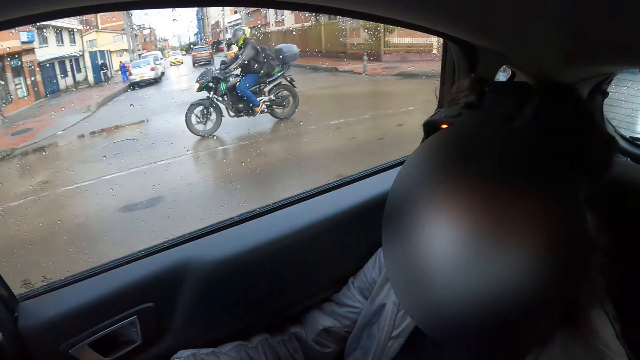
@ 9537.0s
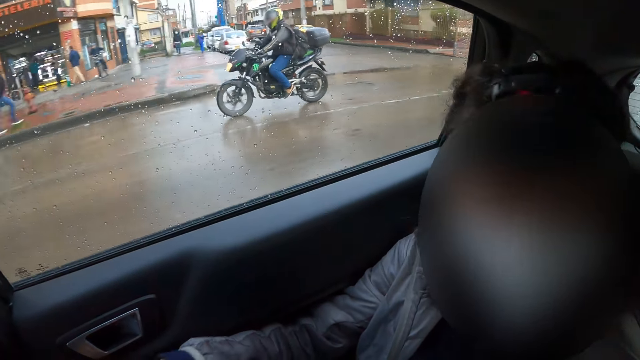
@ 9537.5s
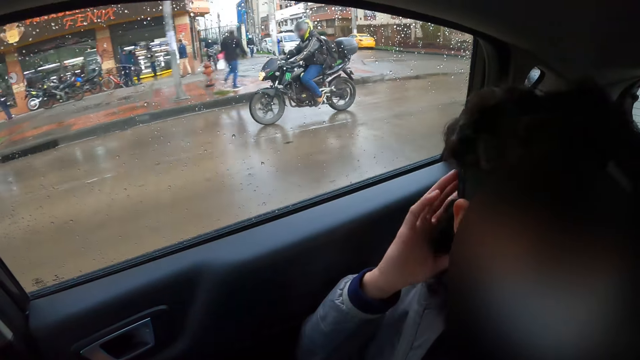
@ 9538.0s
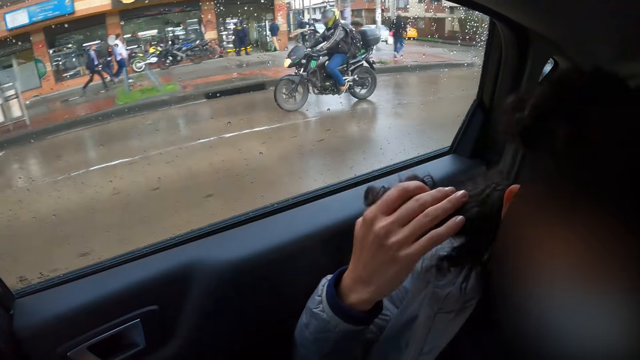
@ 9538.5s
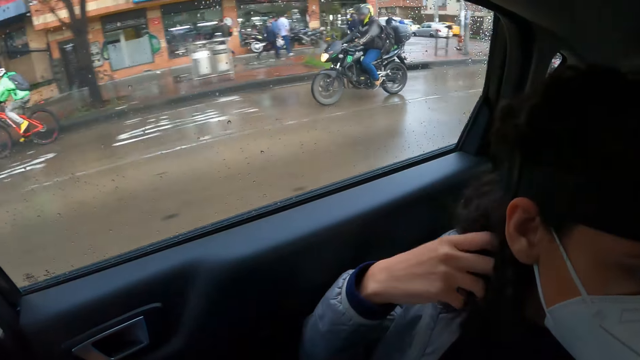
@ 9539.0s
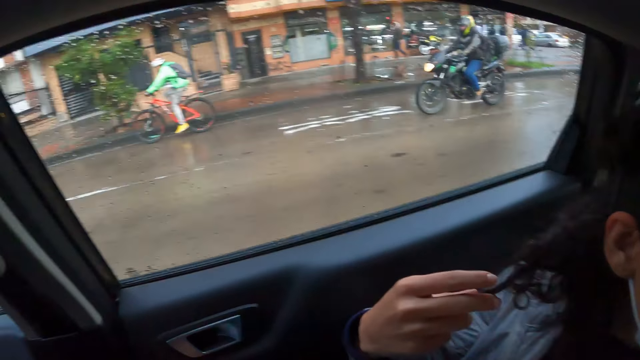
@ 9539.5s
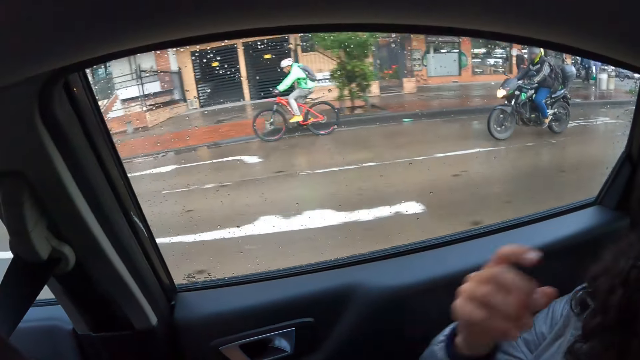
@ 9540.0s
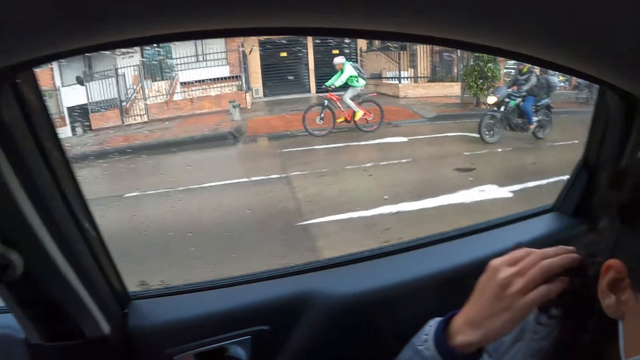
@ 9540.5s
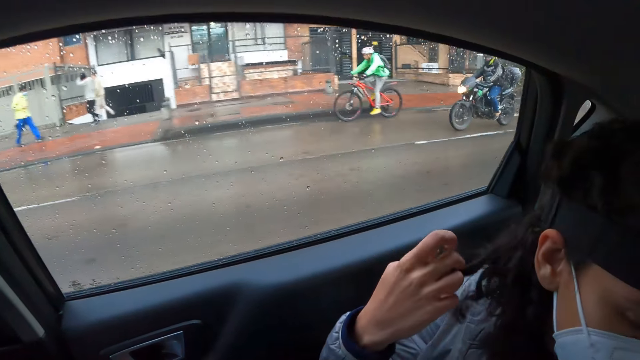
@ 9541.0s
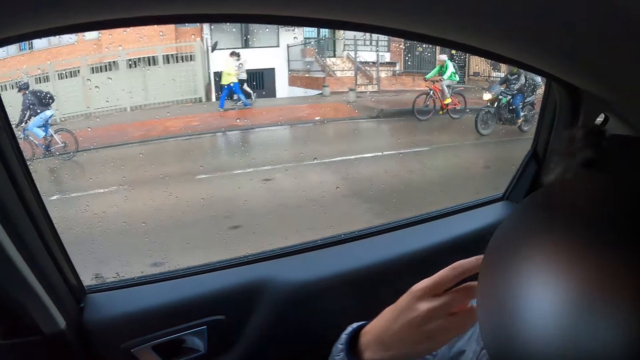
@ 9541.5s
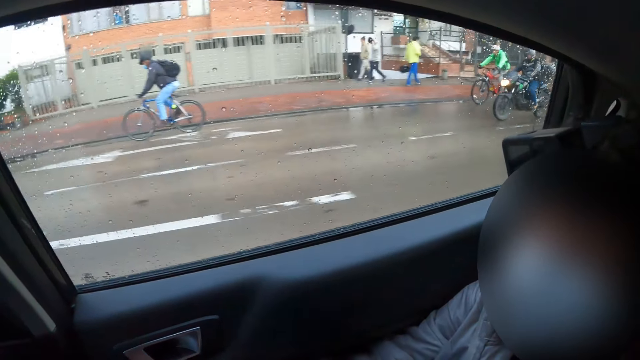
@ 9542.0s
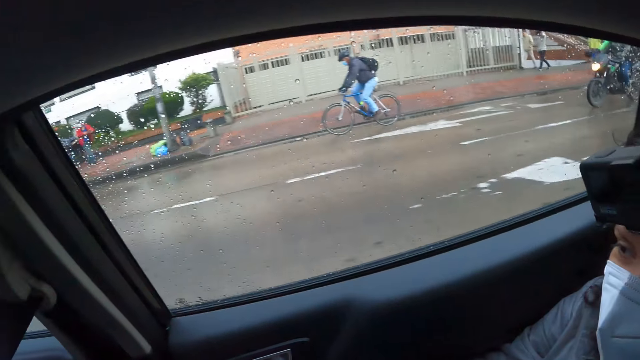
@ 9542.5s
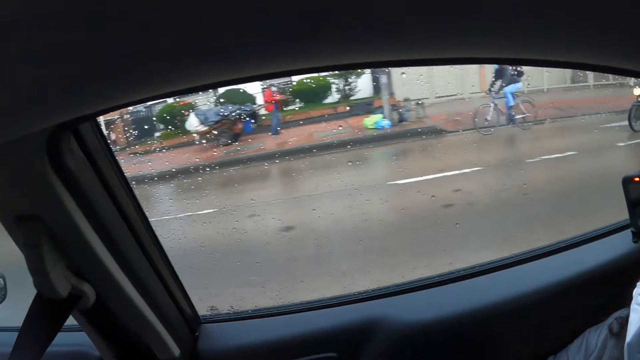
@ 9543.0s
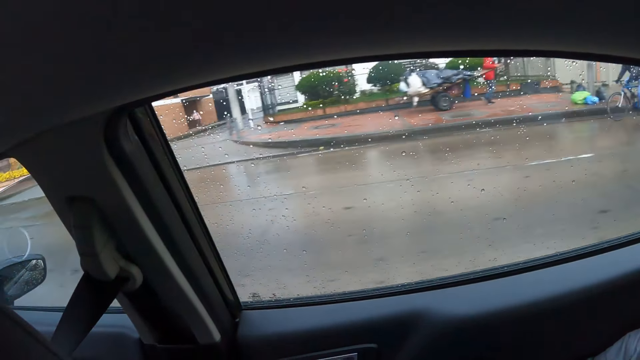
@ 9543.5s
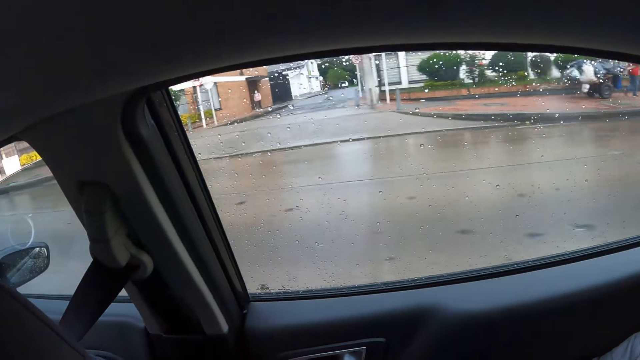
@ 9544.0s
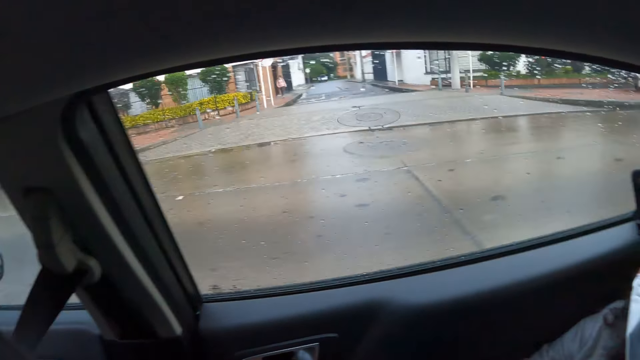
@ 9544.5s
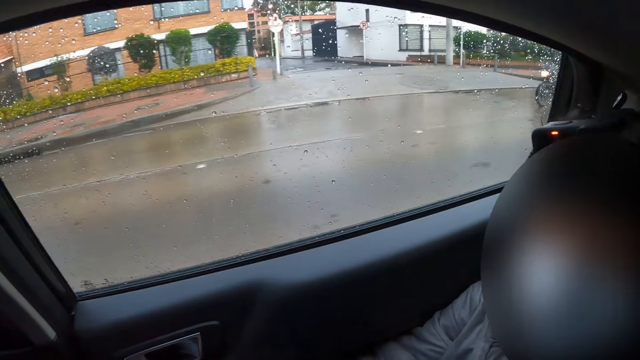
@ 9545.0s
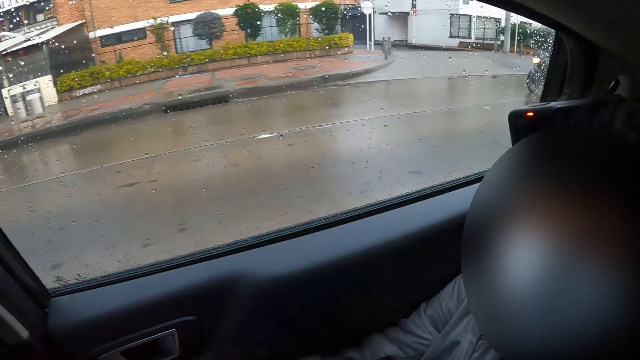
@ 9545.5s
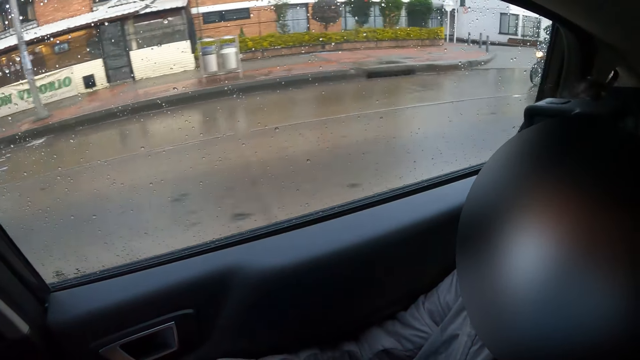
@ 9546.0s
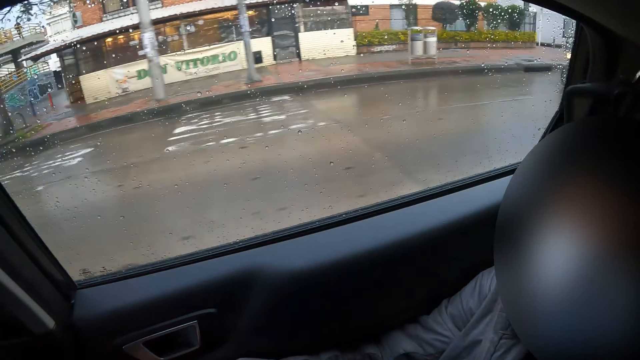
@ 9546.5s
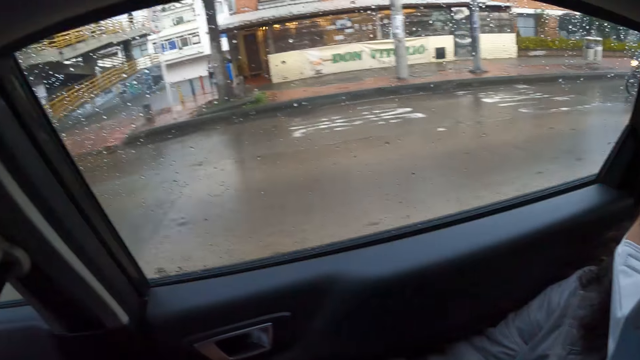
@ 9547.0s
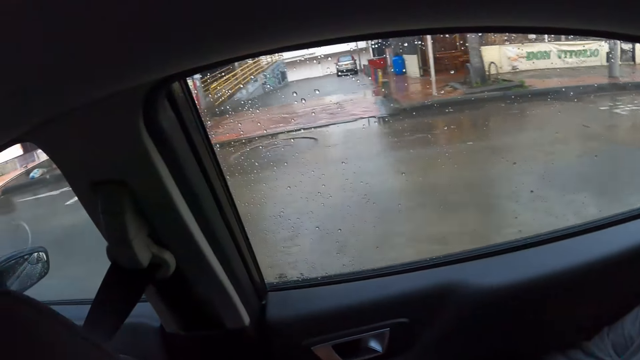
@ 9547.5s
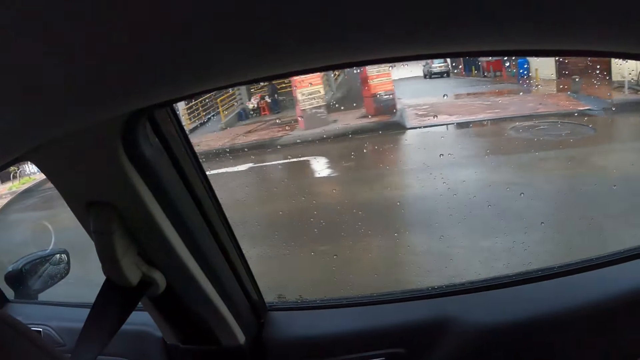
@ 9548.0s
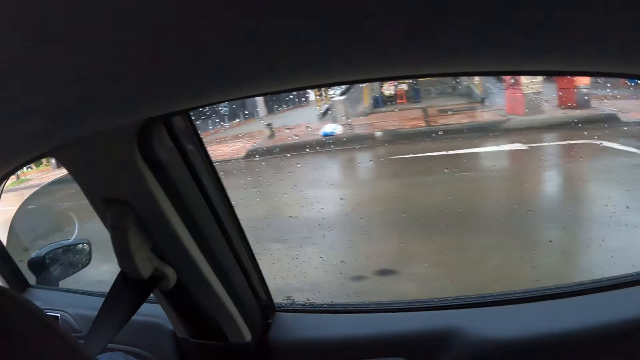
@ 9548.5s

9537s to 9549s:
The camera wearer looks around. The man touches his hair with his right hand. A woman touches the hair. The camera wearer looks around.

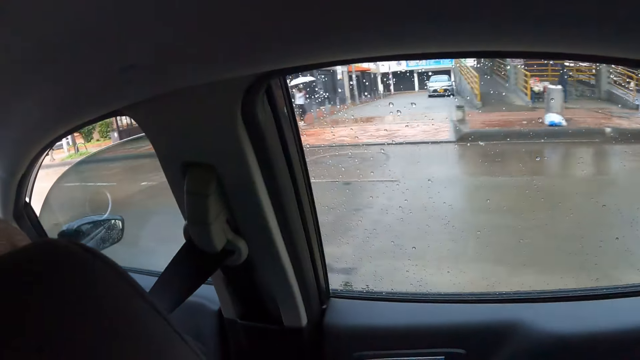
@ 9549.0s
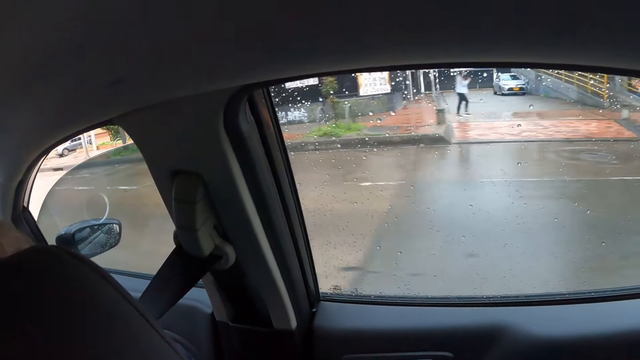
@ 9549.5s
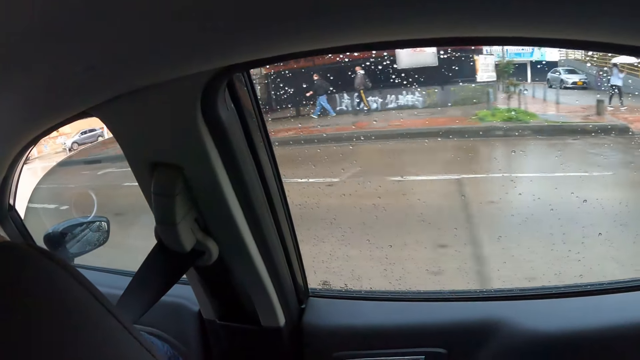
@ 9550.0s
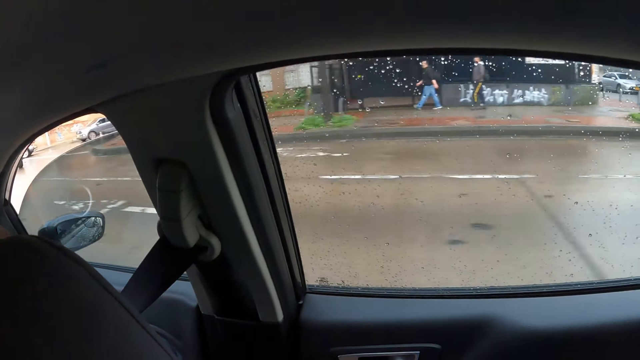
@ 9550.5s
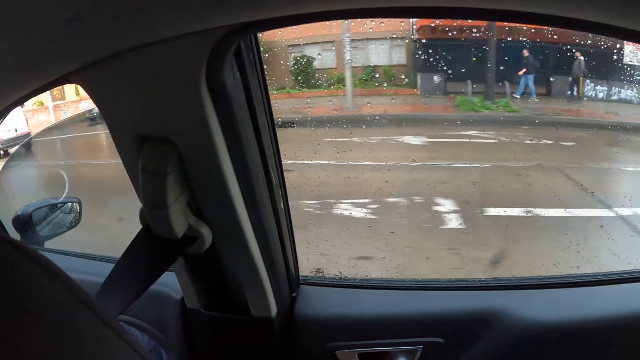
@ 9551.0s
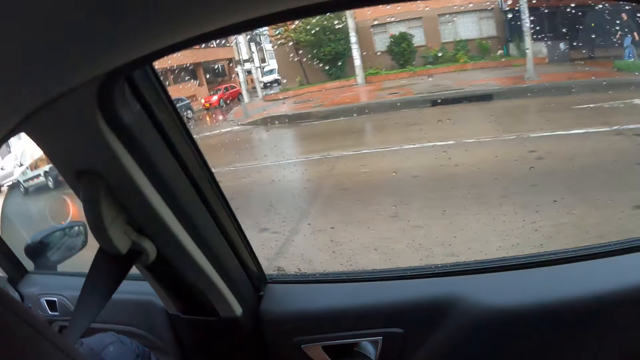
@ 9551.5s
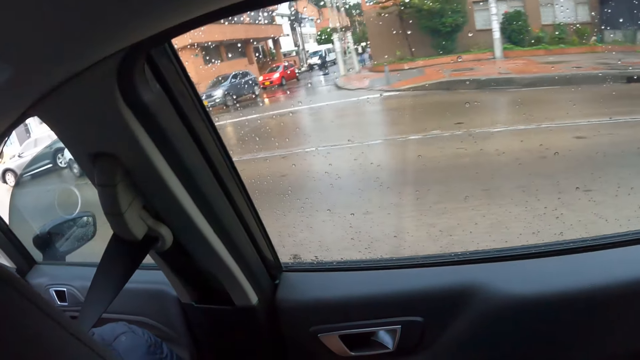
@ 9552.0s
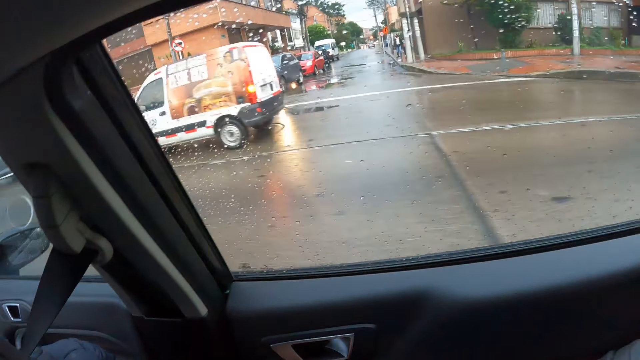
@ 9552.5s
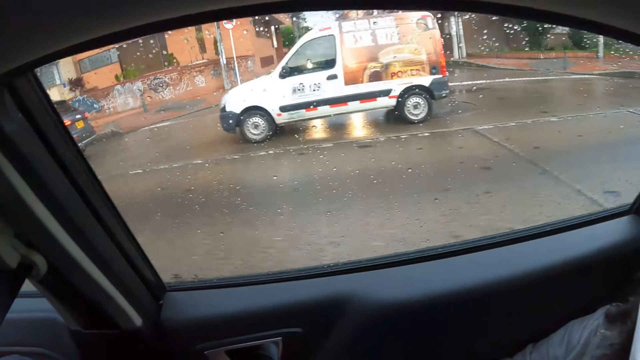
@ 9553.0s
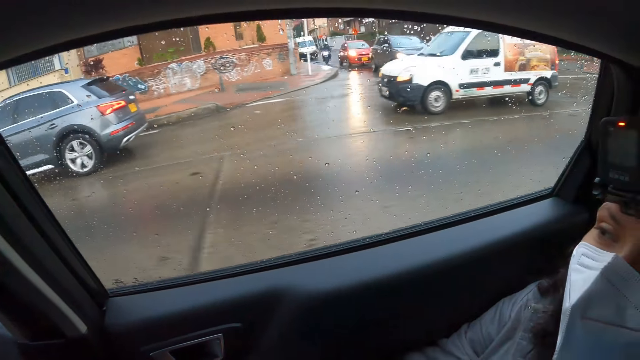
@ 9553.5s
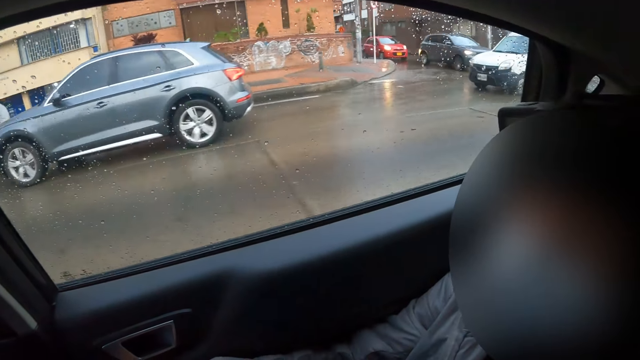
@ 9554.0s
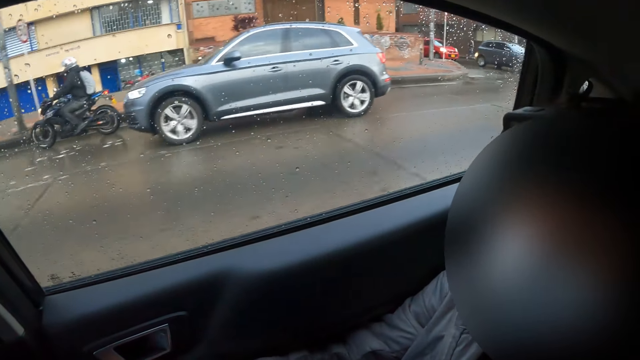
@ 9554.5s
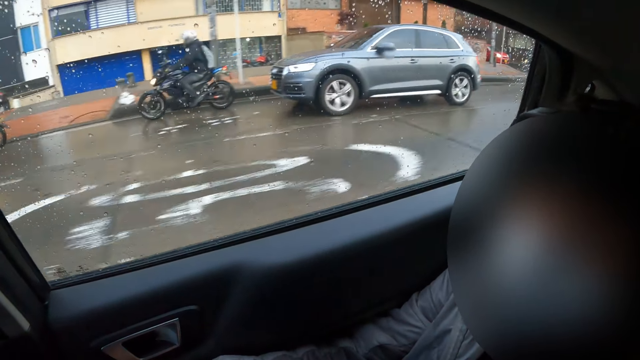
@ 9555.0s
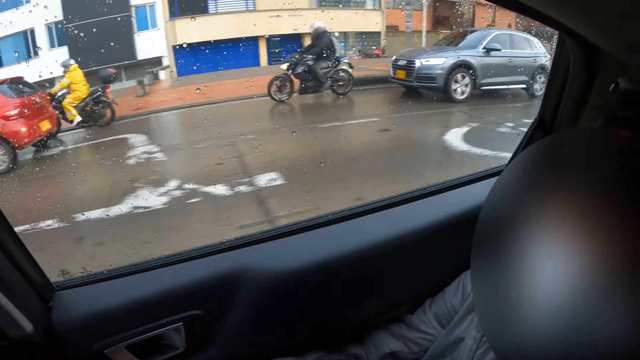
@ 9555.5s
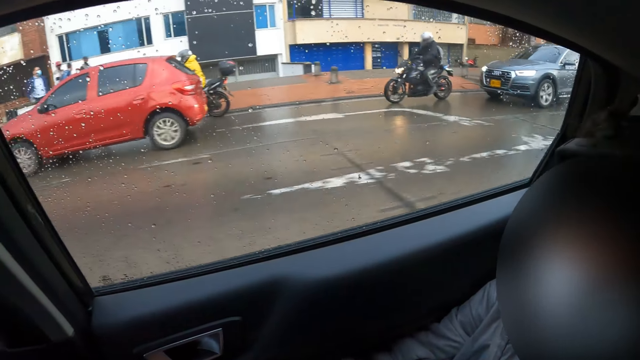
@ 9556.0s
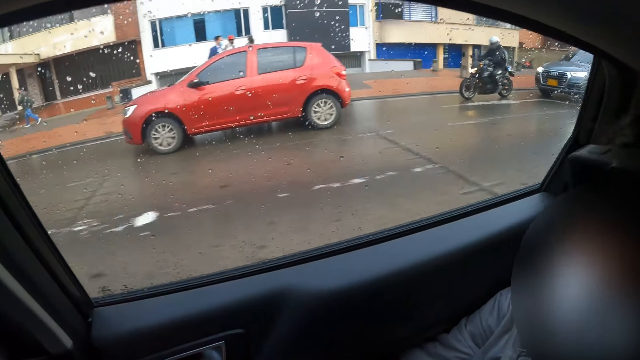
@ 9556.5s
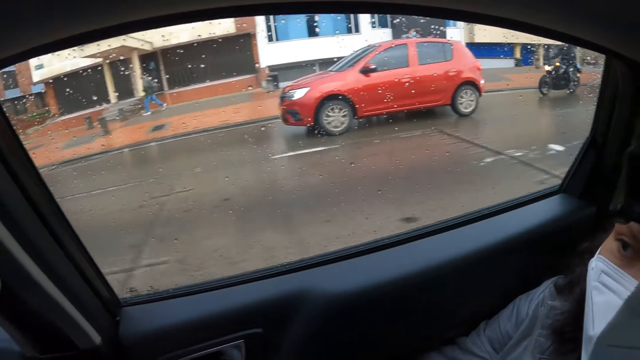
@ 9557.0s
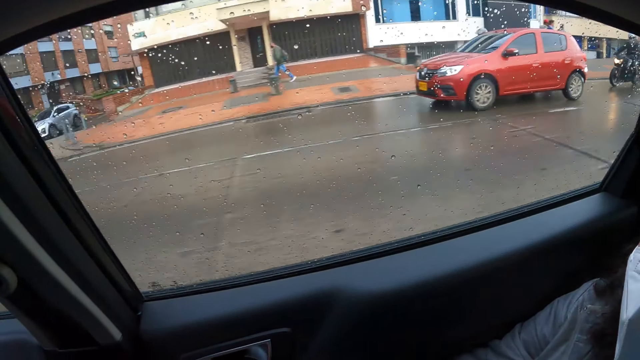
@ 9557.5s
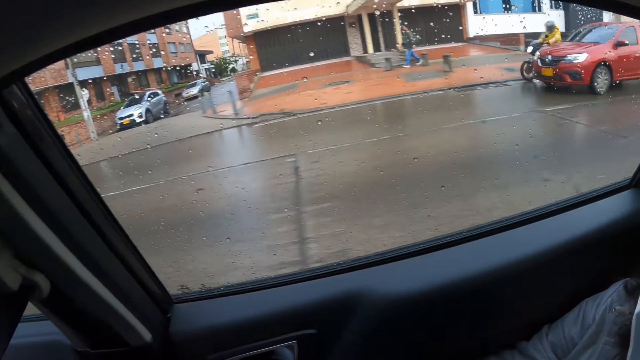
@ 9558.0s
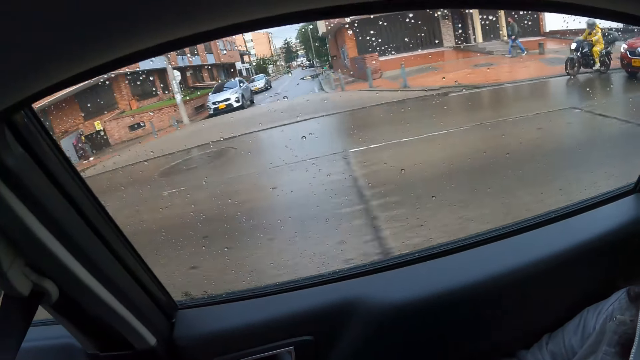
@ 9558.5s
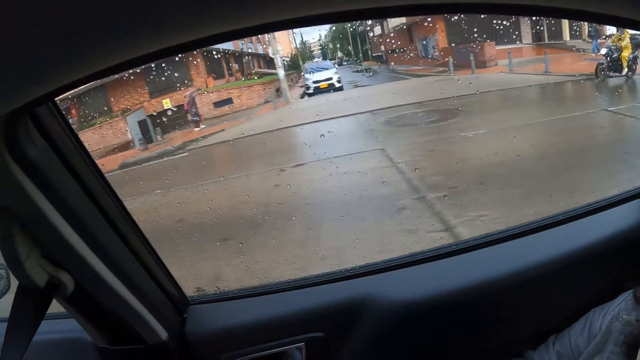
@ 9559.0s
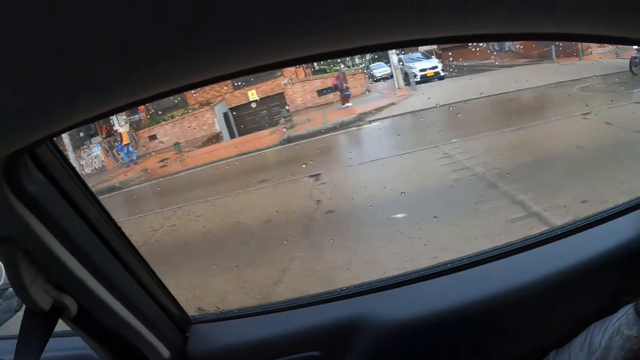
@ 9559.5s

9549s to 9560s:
A woman looks around.
